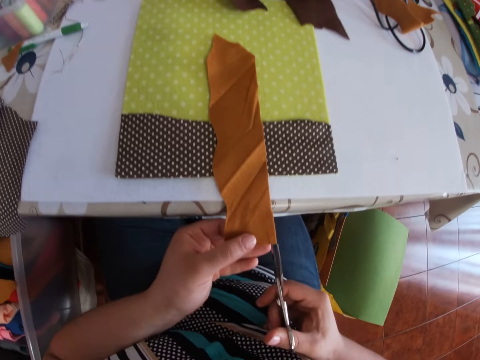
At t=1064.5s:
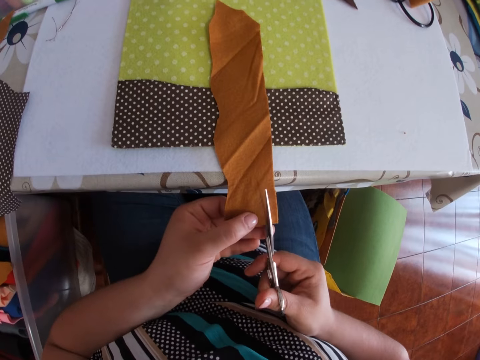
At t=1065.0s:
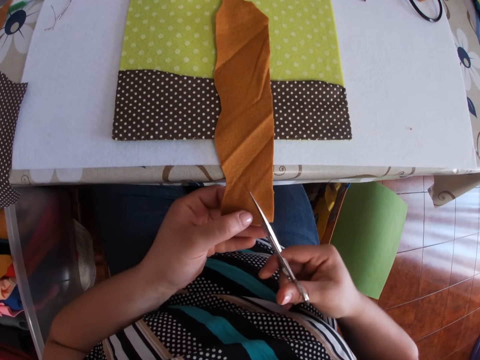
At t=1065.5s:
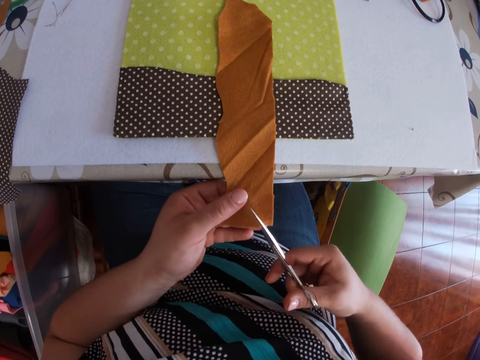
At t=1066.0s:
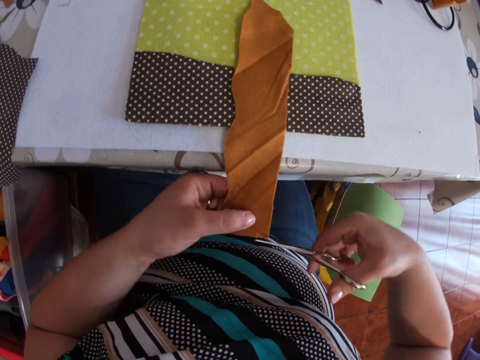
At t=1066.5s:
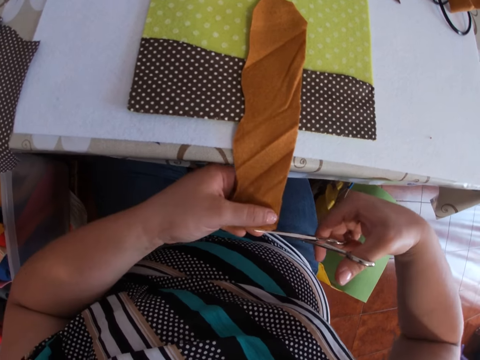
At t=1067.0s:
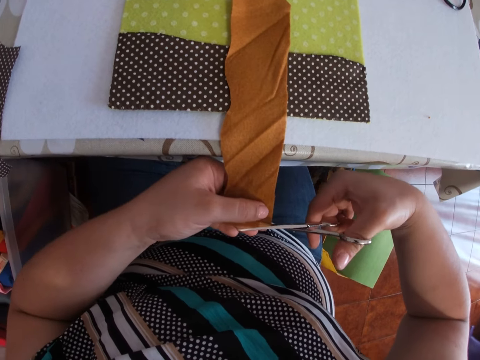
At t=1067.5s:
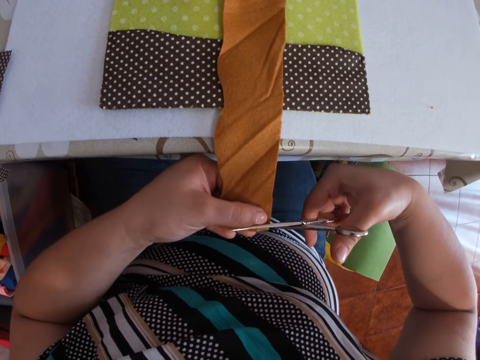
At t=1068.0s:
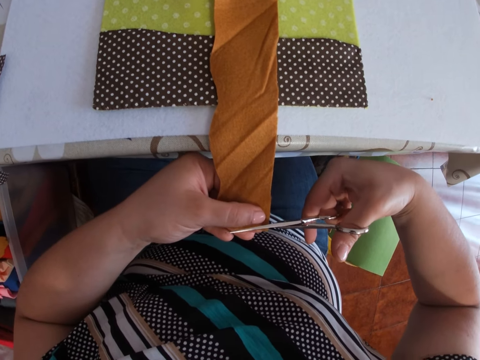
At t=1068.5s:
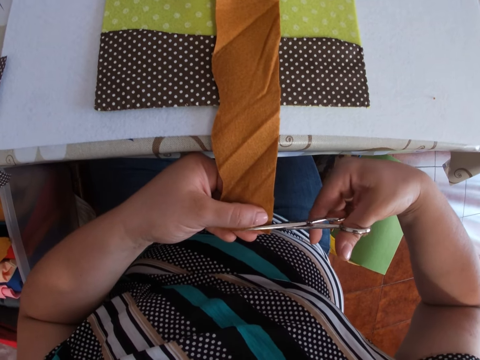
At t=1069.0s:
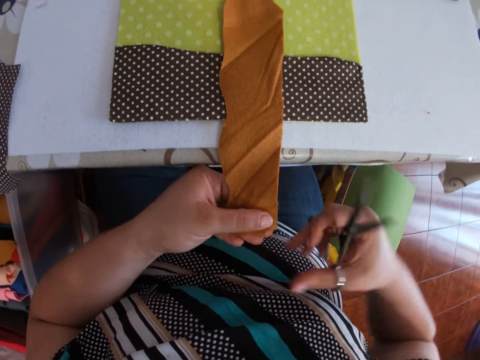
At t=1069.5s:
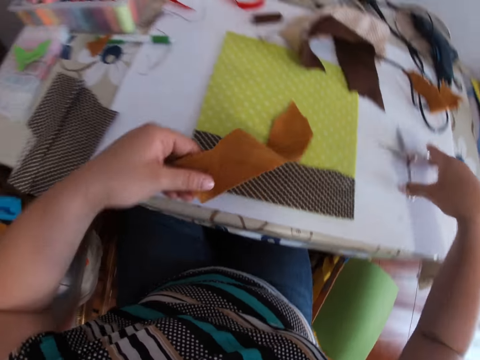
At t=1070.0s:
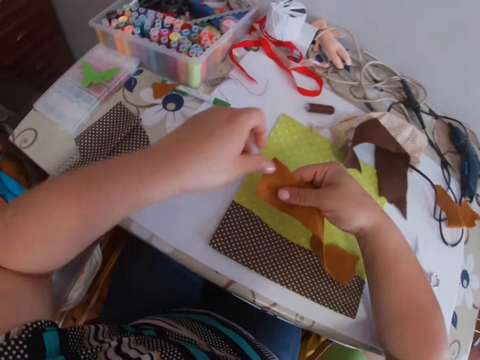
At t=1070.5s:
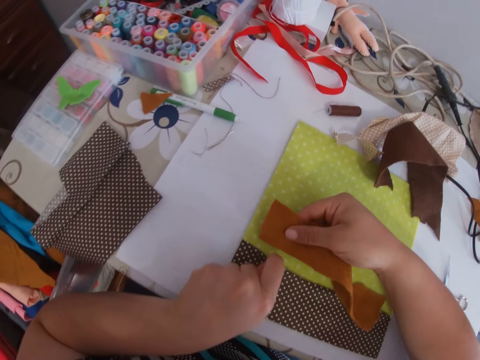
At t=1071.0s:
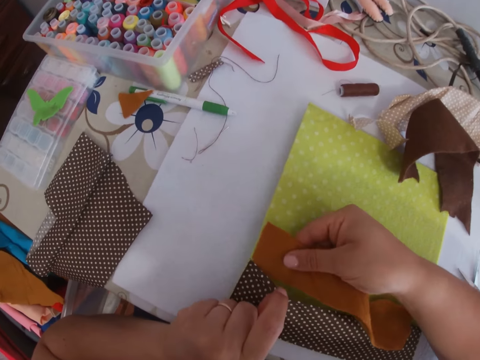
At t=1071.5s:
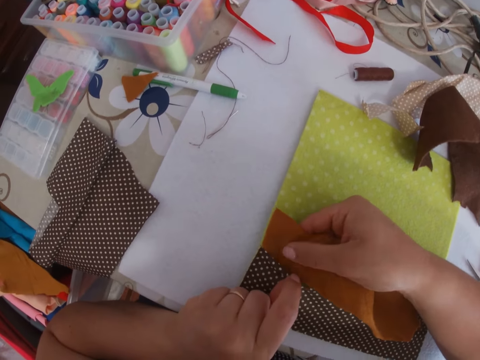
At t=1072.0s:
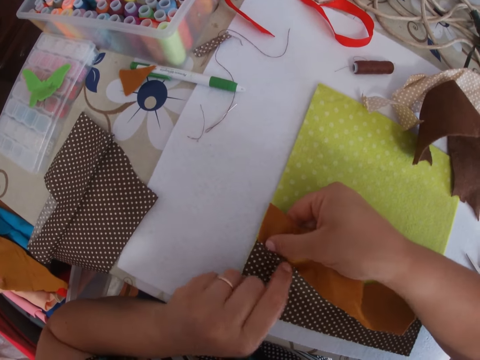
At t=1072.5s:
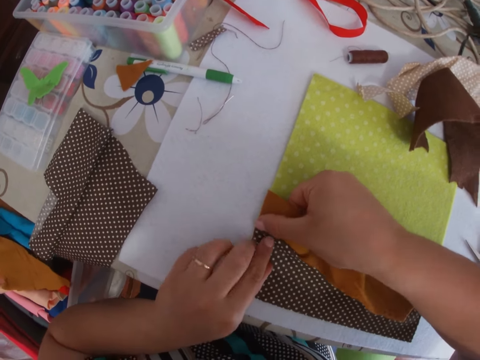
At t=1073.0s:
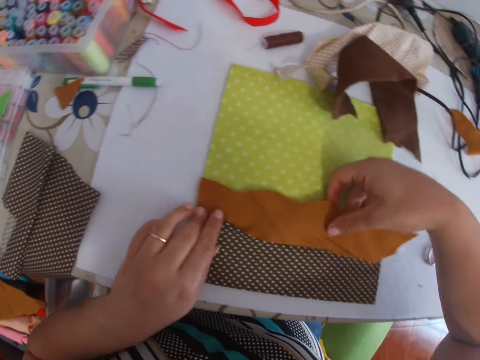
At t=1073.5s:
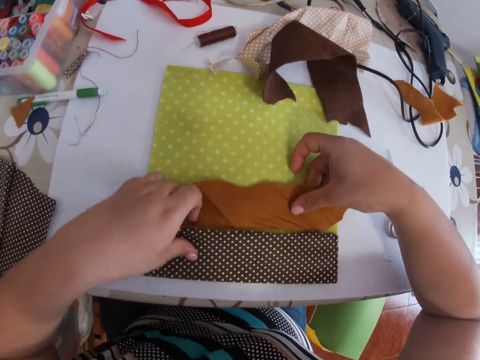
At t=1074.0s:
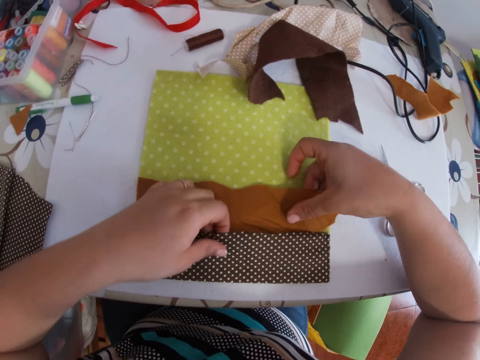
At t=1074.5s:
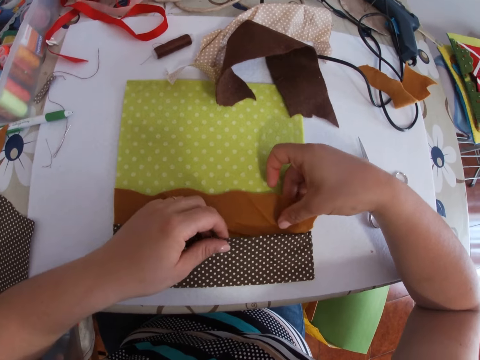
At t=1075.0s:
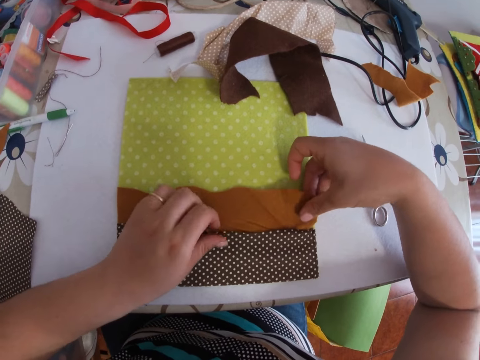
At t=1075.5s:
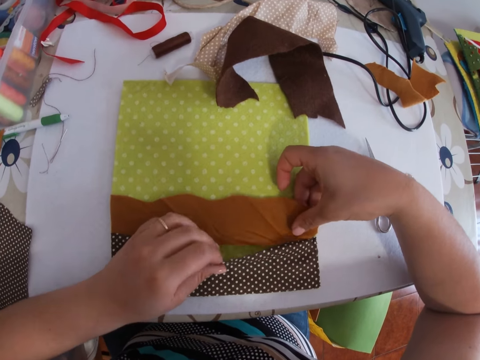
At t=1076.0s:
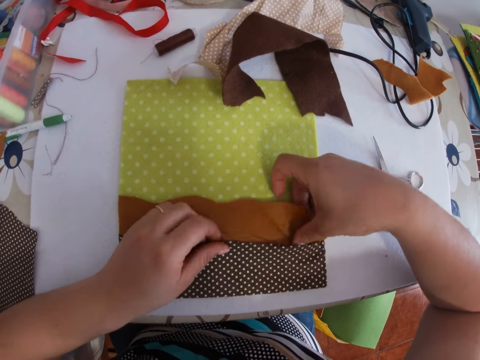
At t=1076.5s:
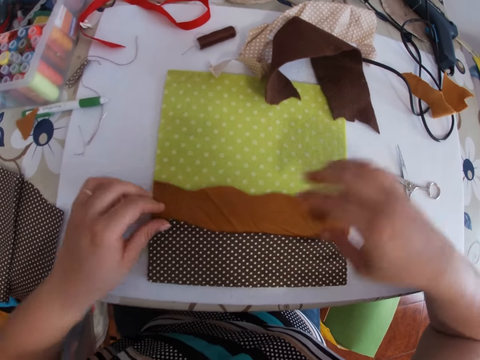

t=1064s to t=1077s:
The camera wearer picks up the scissors. They cut the smaller piece of cloth with the scissors. They cut the material with the scissors again. They drop the scissors on the table with the right hand. They insert the smaller cloth into the piece of cloth. They insert the material in the cloth again.

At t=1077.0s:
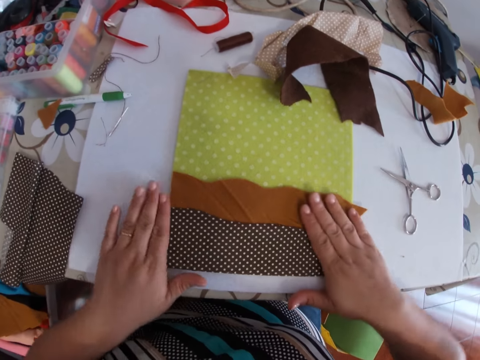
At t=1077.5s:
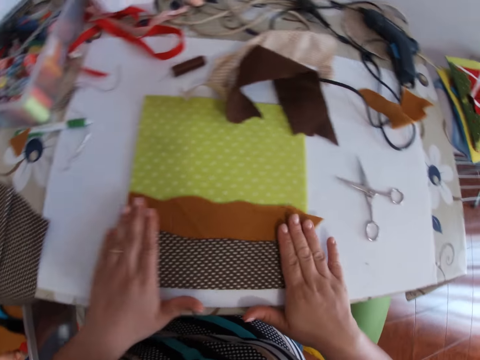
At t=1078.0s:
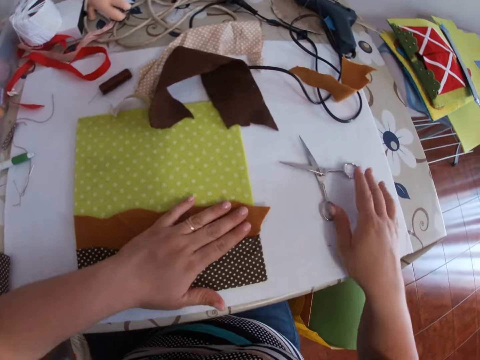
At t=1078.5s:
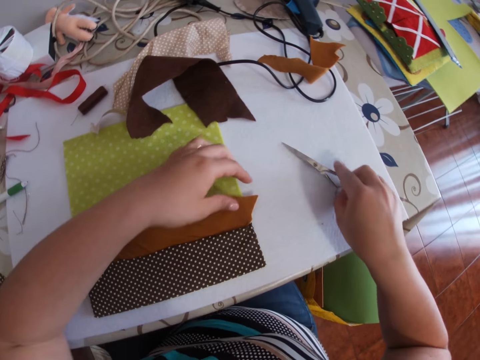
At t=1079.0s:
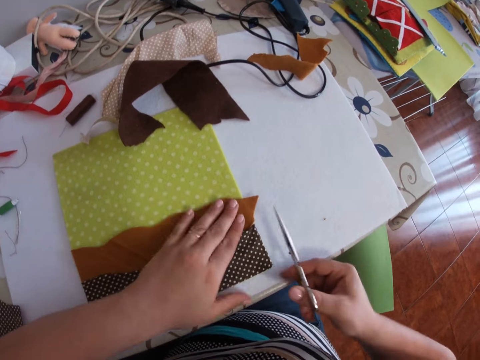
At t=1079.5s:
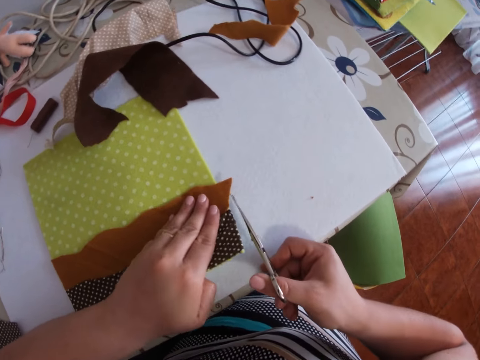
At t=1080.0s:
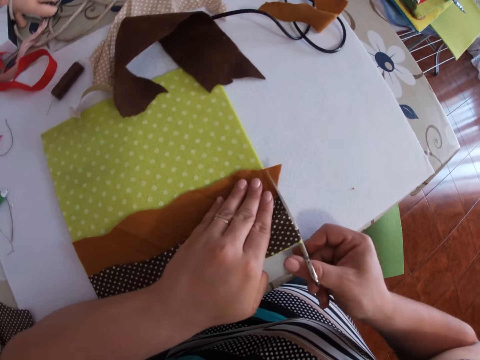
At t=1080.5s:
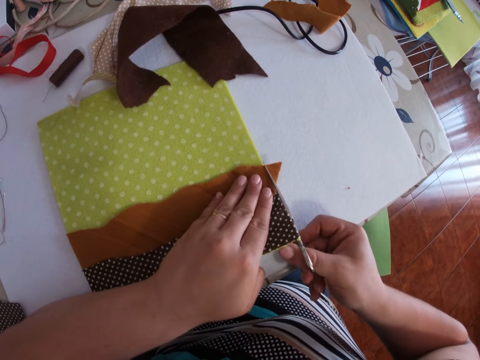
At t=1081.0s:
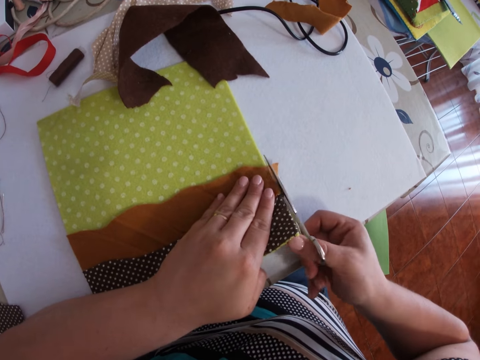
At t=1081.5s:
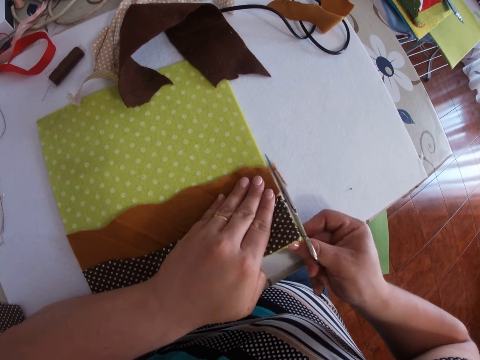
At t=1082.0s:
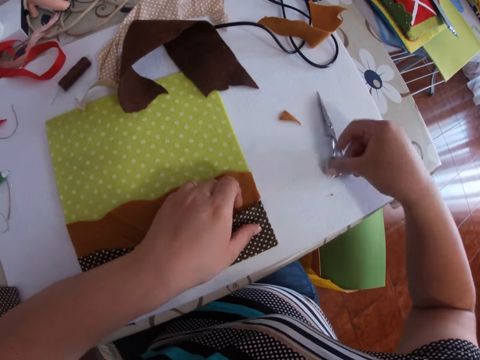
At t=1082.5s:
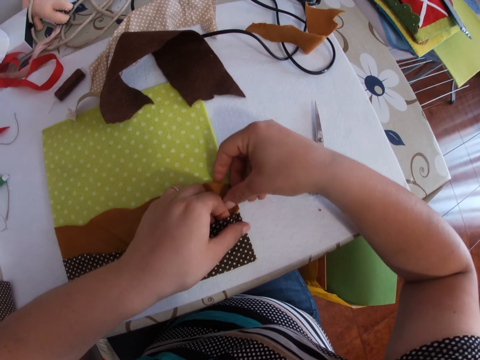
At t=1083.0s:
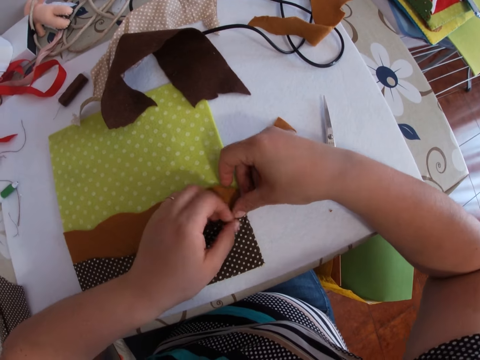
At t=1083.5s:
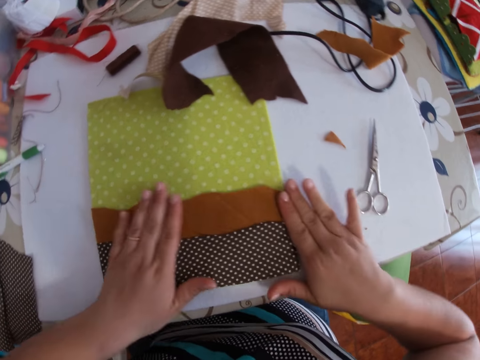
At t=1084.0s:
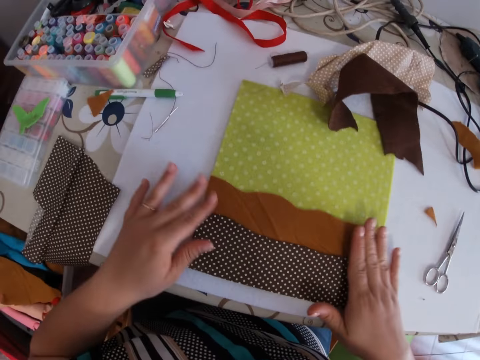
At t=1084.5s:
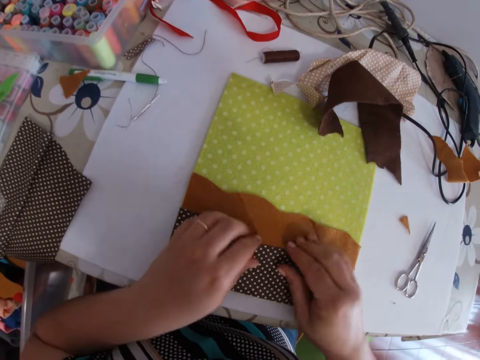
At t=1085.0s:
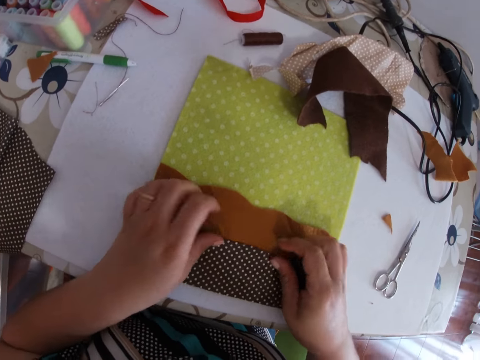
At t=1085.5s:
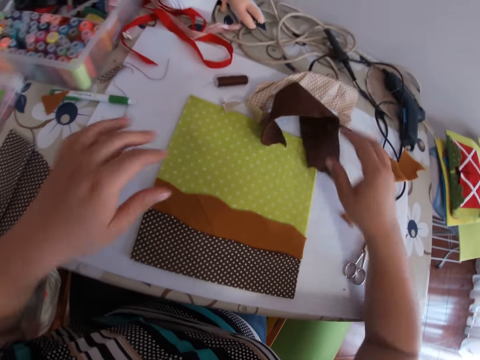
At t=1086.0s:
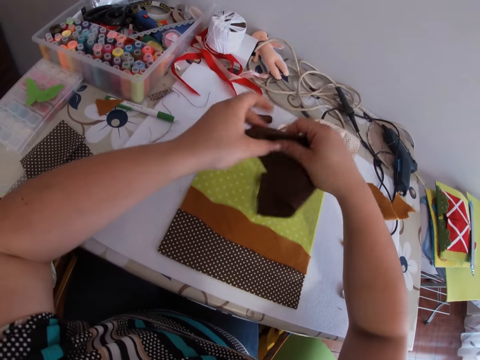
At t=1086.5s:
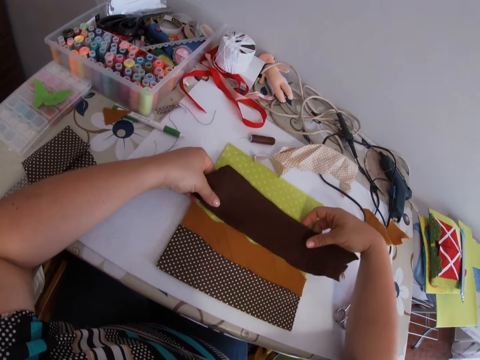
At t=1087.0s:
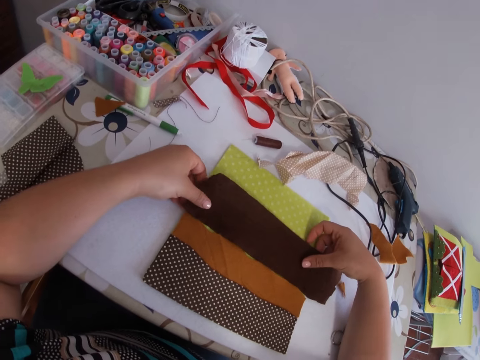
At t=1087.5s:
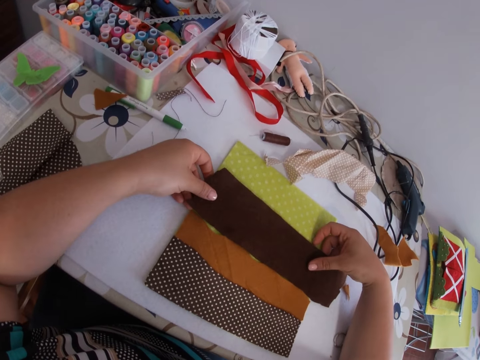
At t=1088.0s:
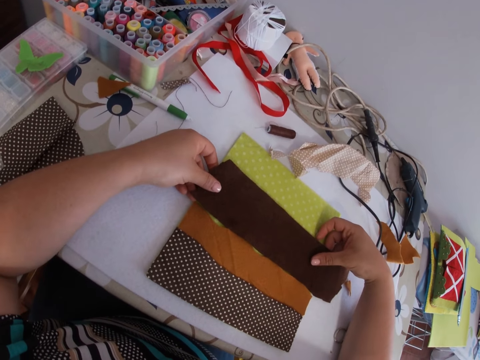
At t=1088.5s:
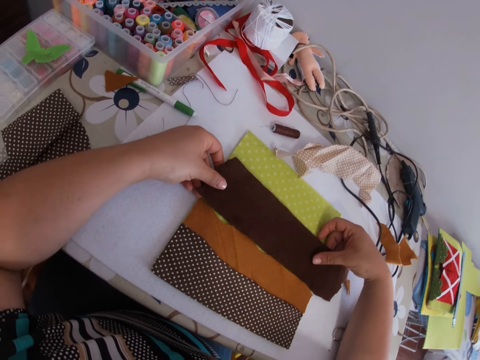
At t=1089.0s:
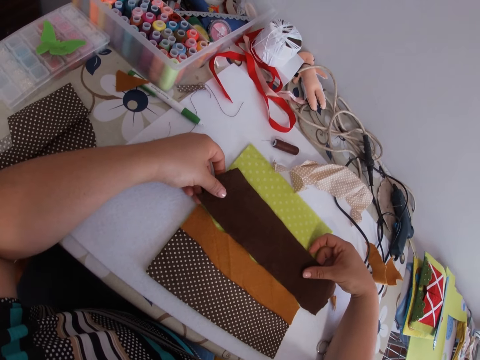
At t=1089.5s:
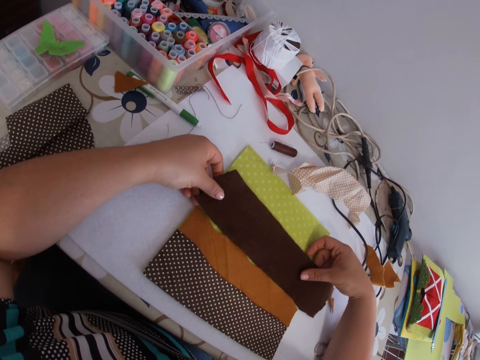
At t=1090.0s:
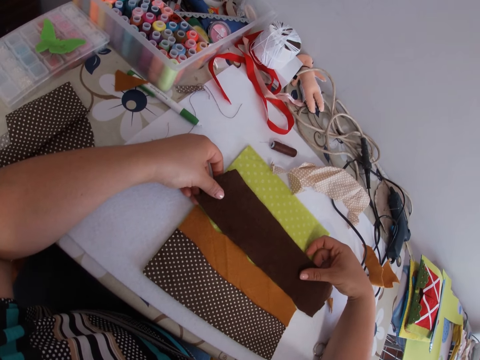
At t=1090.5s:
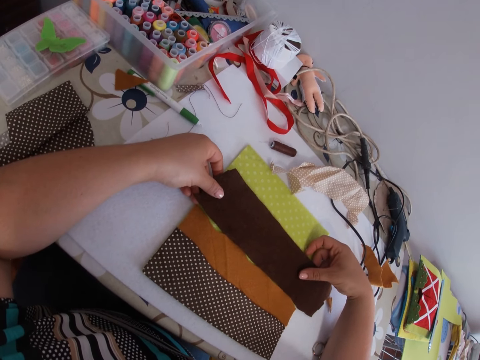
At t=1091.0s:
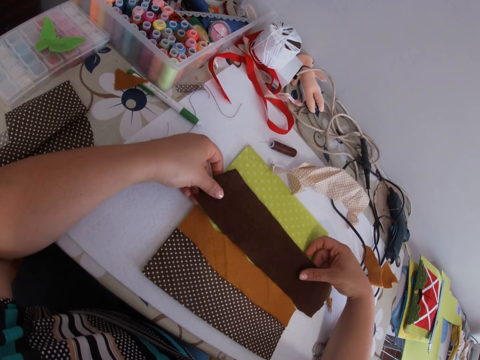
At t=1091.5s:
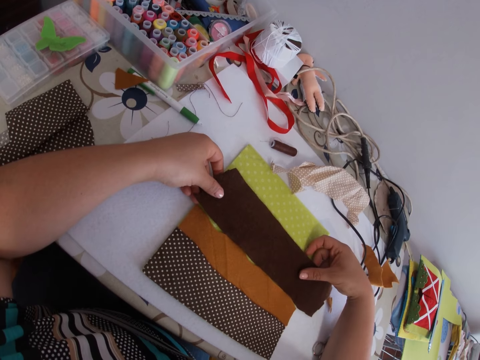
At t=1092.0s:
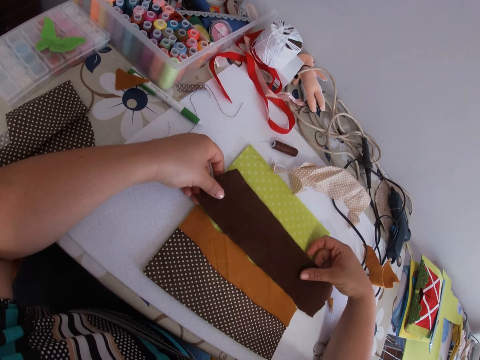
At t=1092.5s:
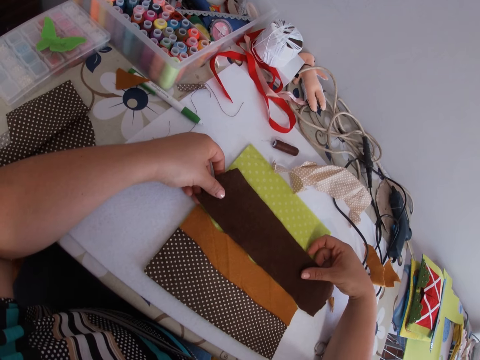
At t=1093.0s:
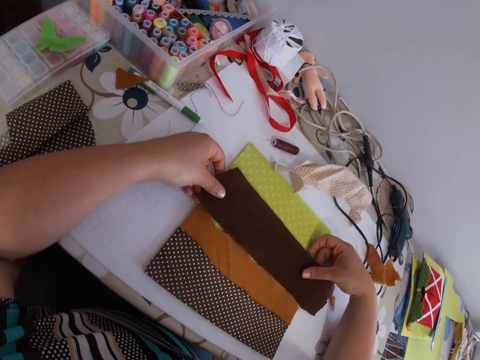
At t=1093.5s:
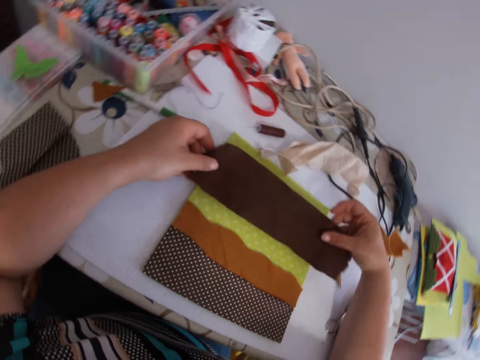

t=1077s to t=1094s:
The camera wearer presses the material. They pick up the scissors on the table with the right hand. They trim the edges of the smaller cloth with the scissors with both hands. They drop the scissors on the table with the right hand. They insert the smaller cloth into the piece of cloth. They press the material. They pick up the cloth from the table with the right hand. They place the smaller cloth on the piece of cloth.
